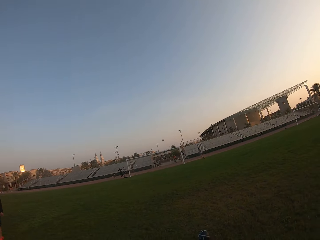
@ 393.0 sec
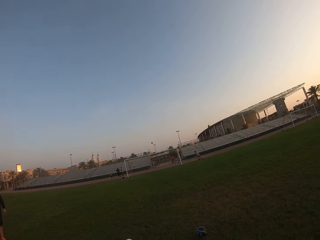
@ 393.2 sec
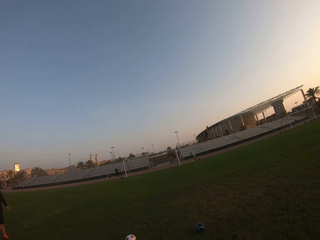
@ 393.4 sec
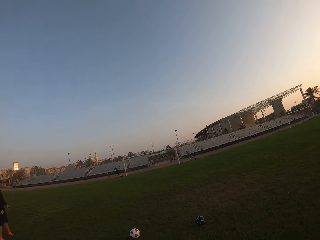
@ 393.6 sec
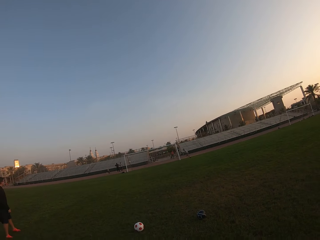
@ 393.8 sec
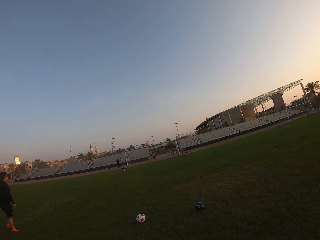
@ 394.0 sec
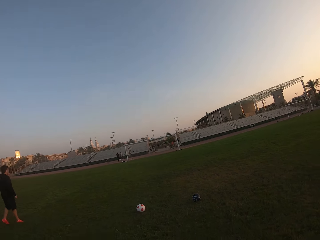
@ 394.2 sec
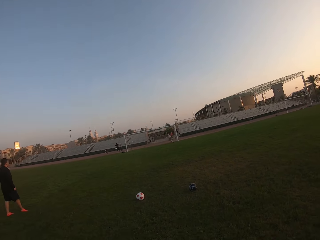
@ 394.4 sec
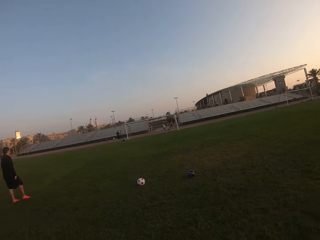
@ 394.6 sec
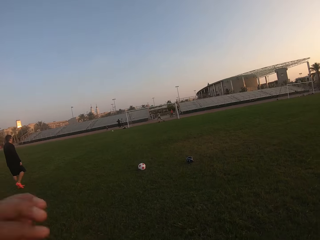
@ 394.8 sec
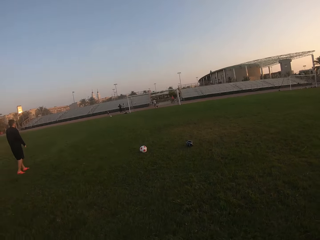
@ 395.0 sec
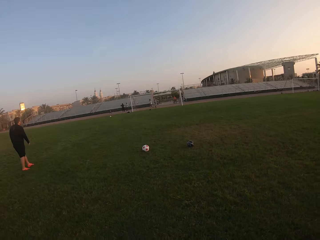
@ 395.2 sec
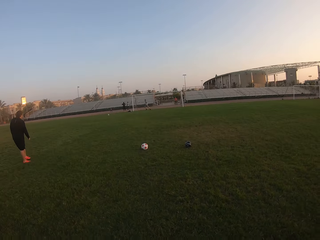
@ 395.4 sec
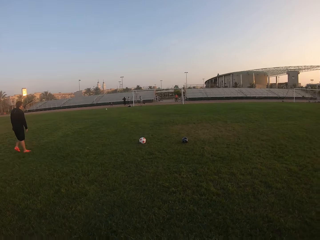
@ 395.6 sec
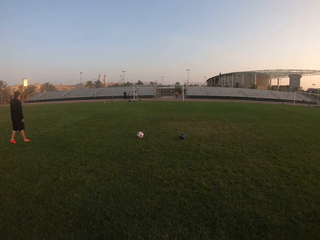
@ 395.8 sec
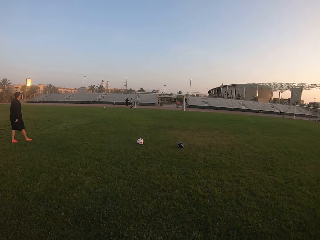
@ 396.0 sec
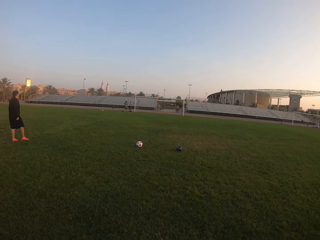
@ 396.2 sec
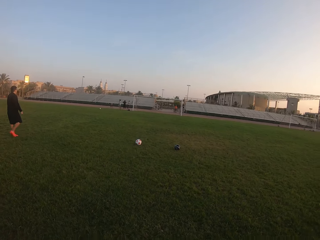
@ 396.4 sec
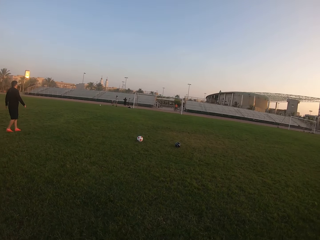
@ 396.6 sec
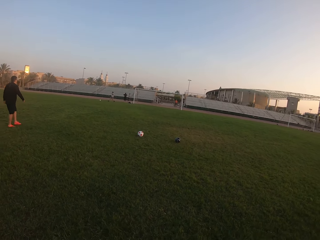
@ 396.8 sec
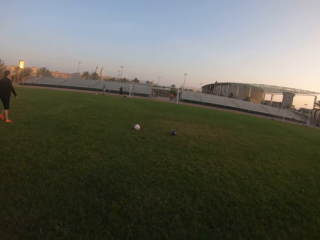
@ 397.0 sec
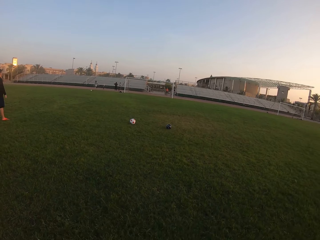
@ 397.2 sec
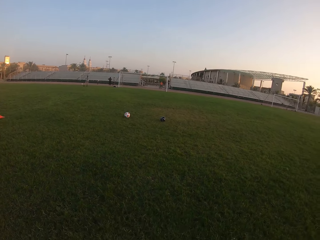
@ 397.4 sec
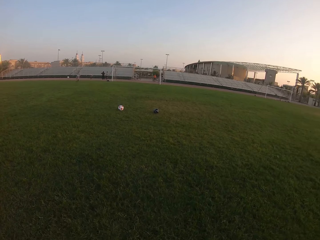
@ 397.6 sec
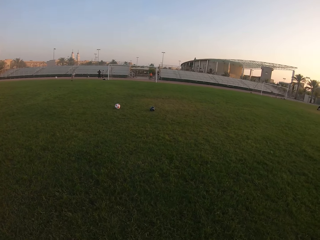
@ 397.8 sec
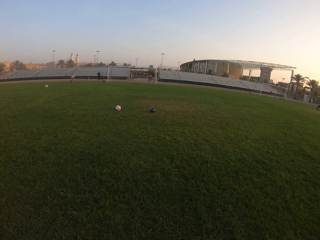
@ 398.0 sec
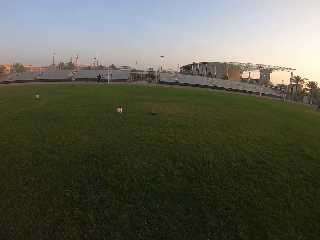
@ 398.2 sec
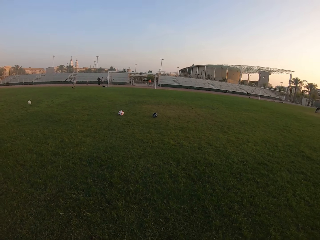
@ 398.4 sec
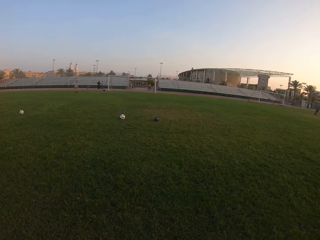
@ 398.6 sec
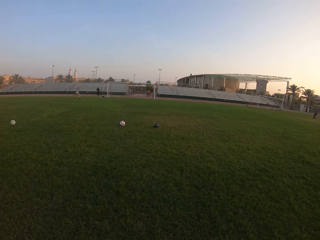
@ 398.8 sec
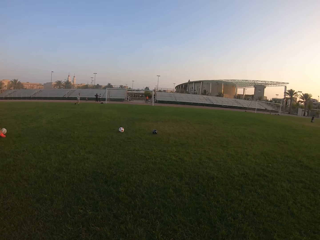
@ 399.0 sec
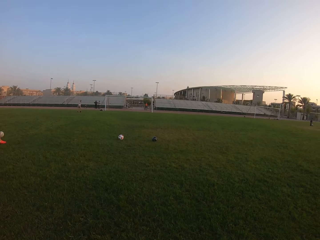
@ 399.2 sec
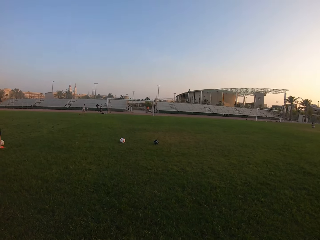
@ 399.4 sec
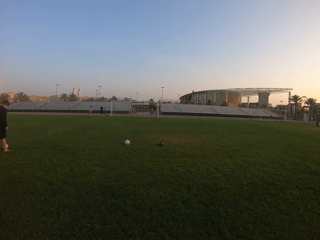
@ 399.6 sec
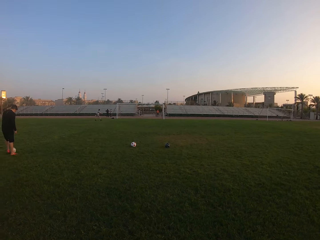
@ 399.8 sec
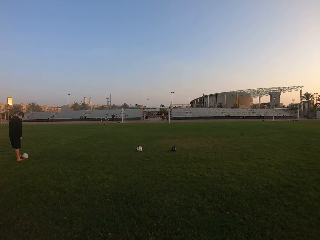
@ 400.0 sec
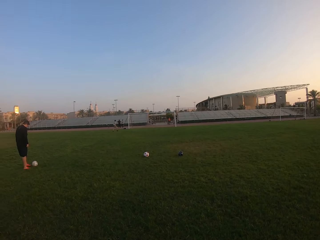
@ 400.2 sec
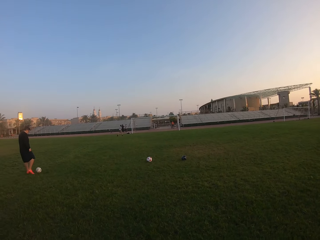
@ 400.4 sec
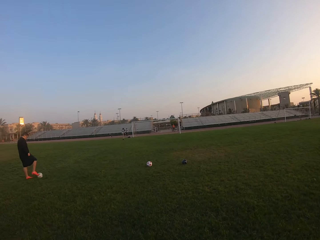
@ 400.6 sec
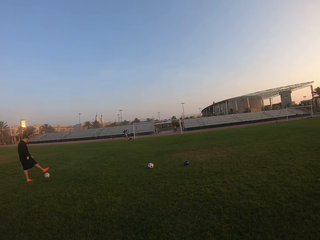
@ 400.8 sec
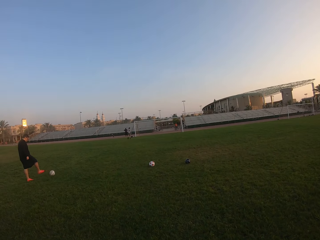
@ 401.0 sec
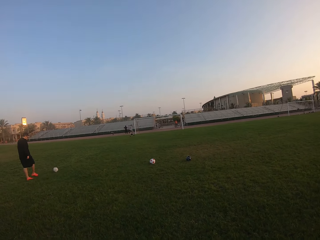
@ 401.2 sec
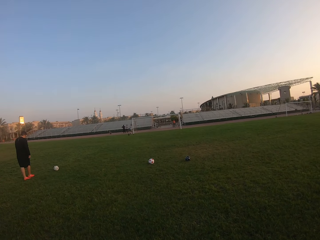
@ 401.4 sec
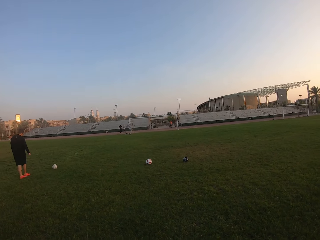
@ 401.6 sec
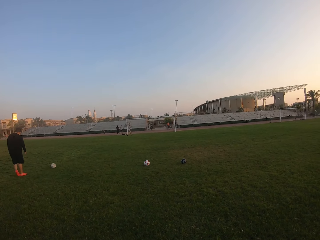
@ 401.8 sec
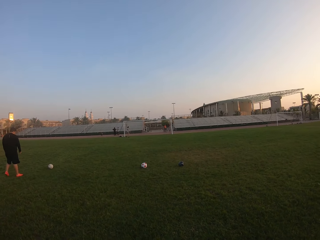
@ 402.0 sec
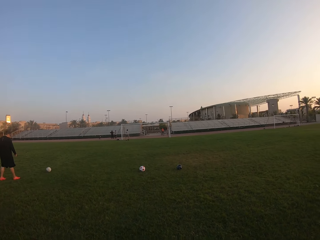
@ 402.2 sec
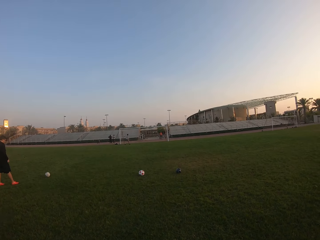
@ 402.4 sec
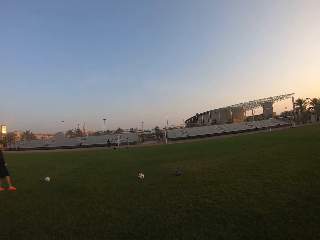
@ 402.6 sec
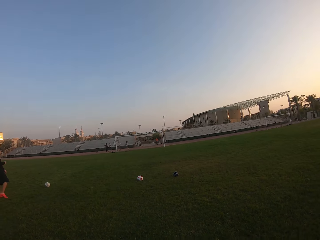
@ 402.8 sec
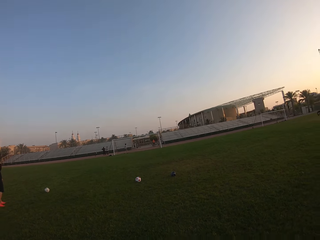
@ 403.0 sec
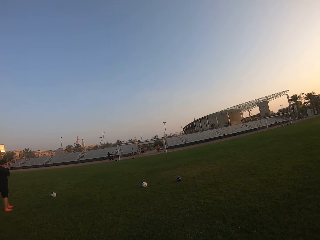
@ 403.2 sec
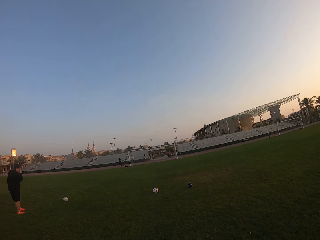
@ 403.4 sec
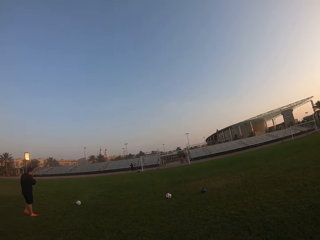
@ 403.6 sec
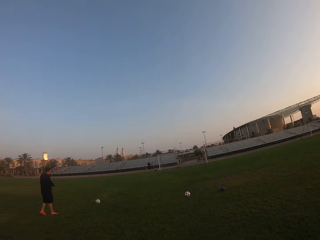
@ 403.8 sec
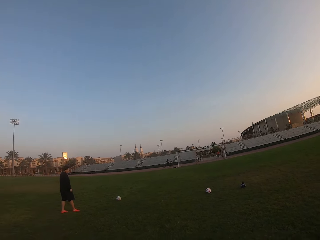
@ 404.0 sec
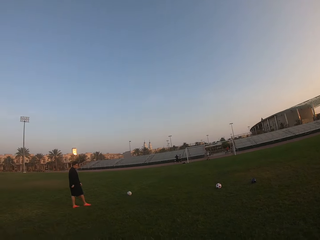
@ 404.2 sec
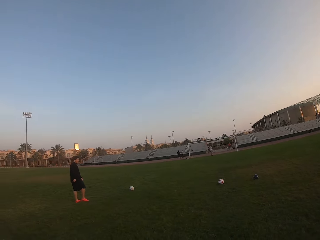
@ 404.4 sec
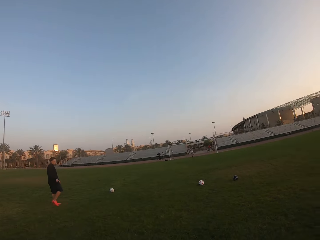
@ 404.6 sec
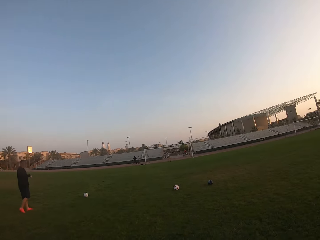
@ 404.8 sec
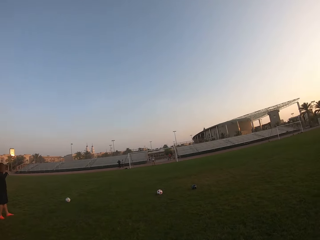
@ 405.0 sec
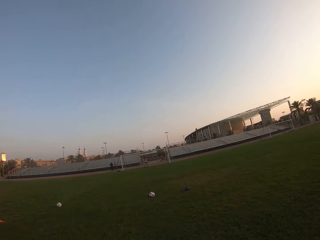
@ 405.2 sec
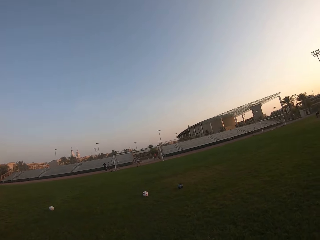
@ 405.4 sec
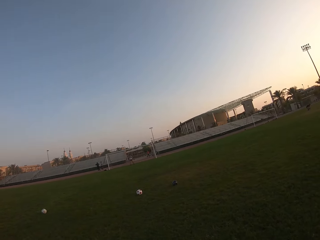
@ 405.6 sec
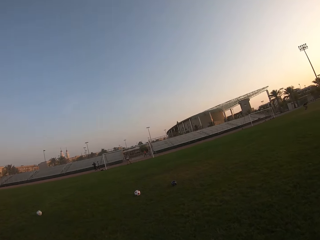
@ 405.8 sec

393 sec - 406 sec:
A man moves backwards. The camera wearer moves backwards. Another man kicks the ball to the first man. The first man plays with the ball. The camera wearer looks around.

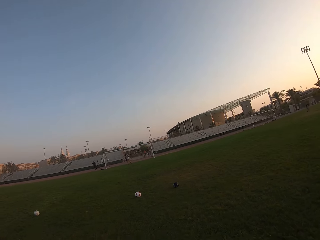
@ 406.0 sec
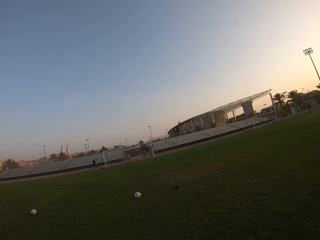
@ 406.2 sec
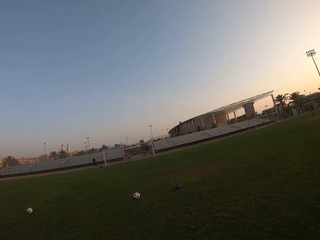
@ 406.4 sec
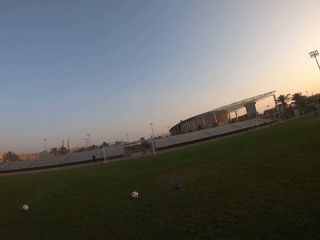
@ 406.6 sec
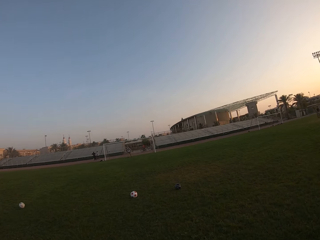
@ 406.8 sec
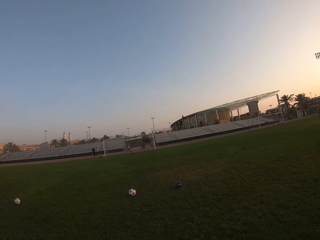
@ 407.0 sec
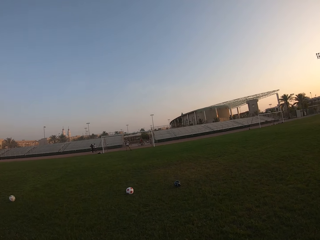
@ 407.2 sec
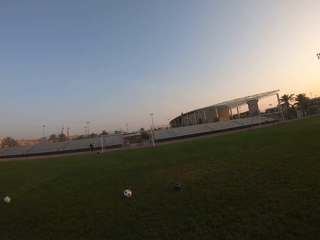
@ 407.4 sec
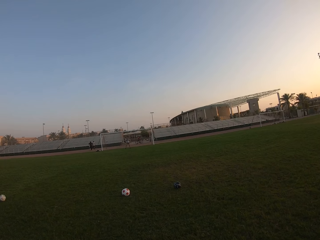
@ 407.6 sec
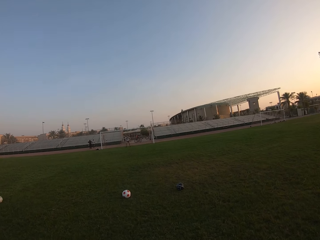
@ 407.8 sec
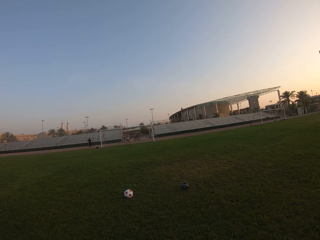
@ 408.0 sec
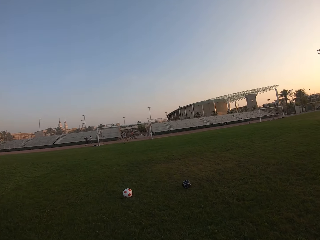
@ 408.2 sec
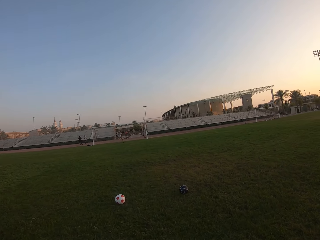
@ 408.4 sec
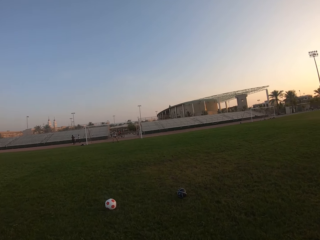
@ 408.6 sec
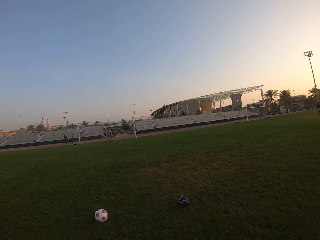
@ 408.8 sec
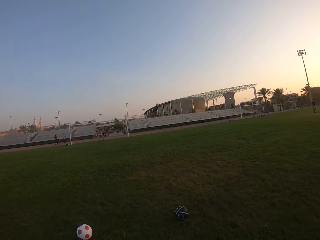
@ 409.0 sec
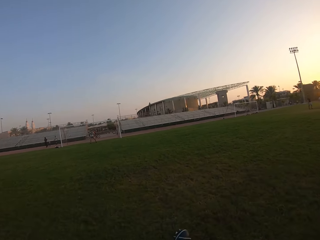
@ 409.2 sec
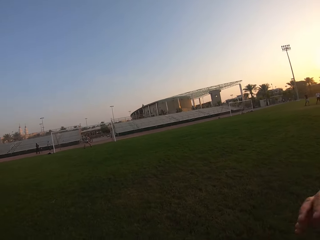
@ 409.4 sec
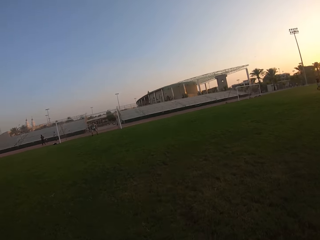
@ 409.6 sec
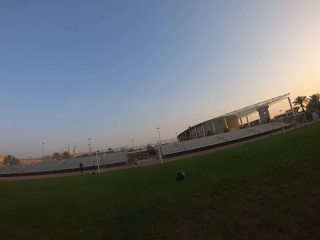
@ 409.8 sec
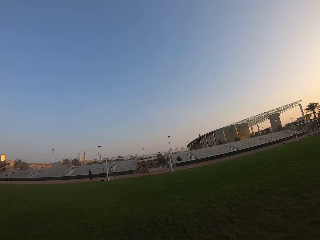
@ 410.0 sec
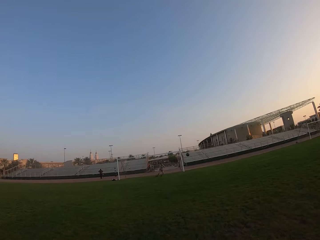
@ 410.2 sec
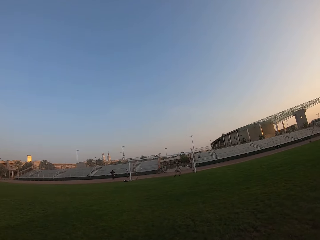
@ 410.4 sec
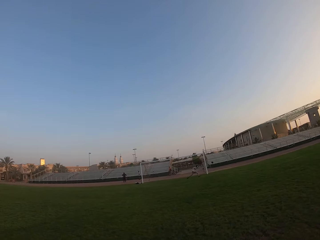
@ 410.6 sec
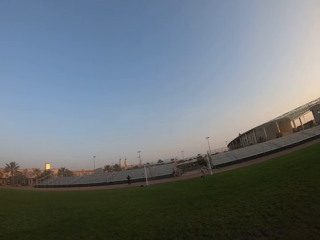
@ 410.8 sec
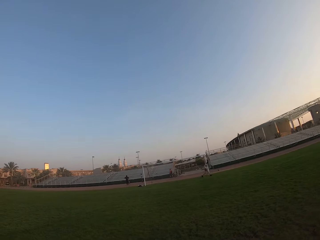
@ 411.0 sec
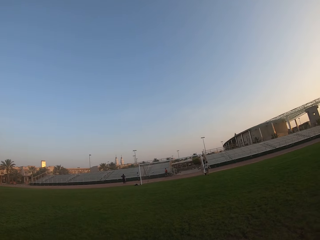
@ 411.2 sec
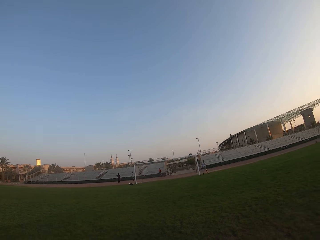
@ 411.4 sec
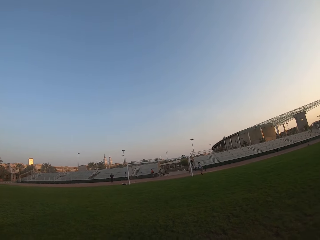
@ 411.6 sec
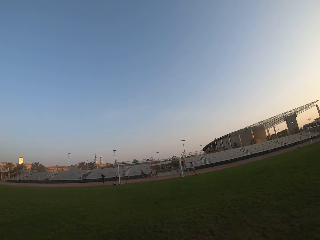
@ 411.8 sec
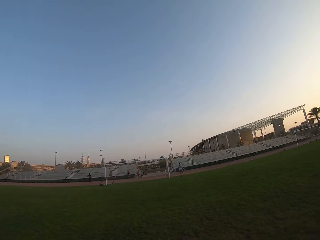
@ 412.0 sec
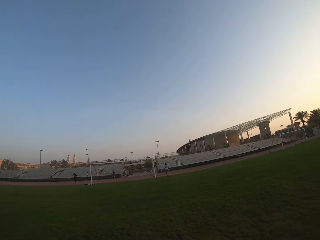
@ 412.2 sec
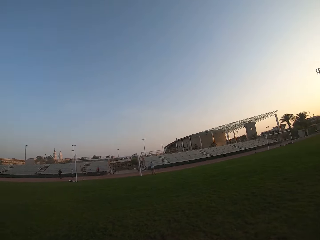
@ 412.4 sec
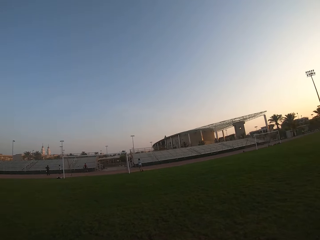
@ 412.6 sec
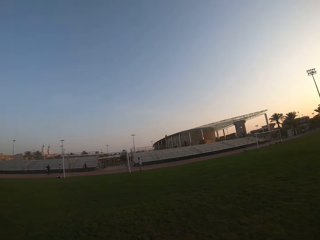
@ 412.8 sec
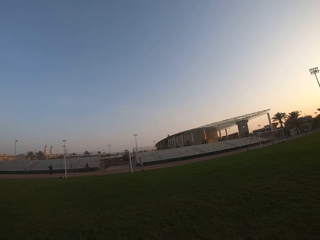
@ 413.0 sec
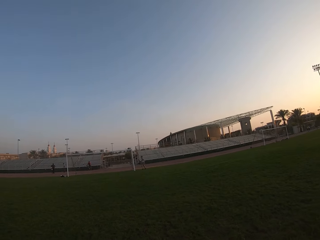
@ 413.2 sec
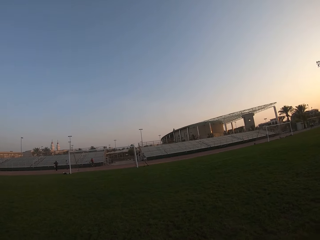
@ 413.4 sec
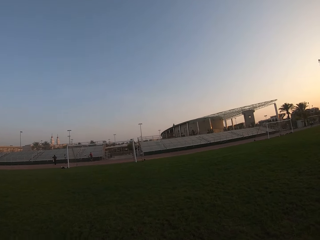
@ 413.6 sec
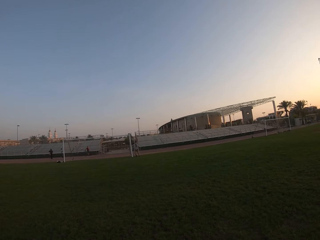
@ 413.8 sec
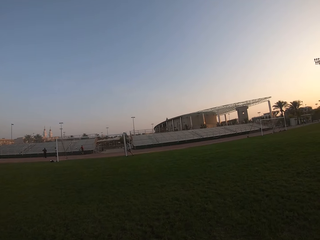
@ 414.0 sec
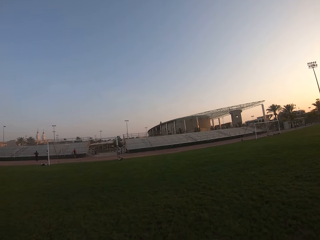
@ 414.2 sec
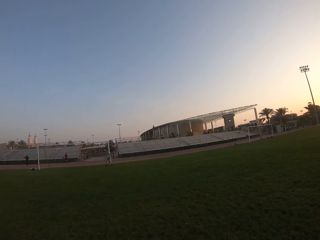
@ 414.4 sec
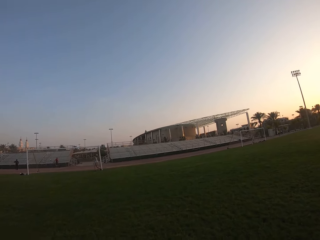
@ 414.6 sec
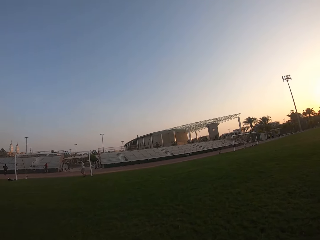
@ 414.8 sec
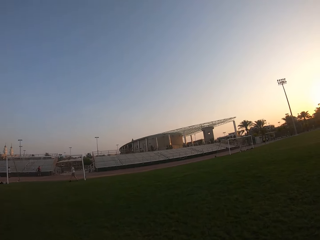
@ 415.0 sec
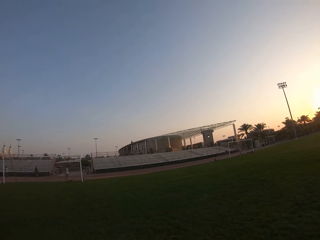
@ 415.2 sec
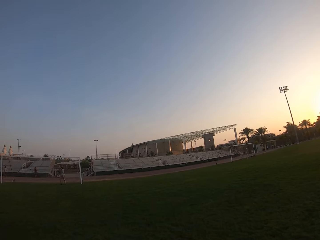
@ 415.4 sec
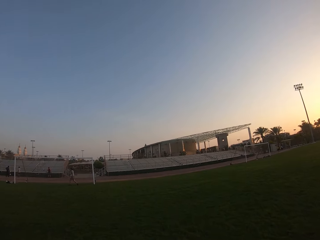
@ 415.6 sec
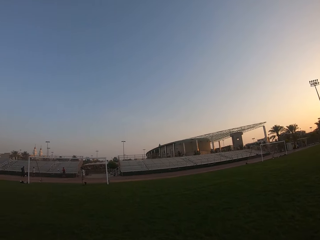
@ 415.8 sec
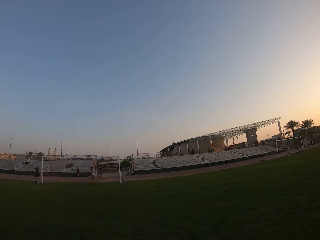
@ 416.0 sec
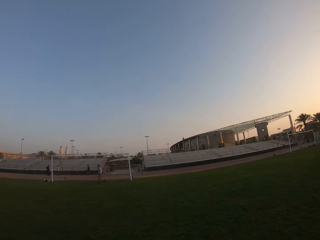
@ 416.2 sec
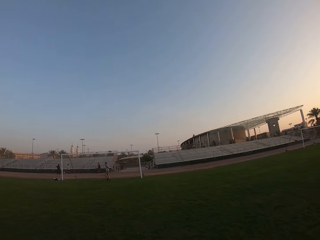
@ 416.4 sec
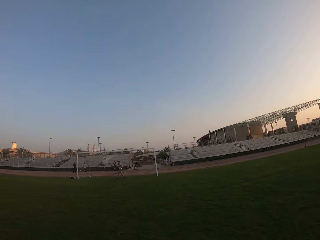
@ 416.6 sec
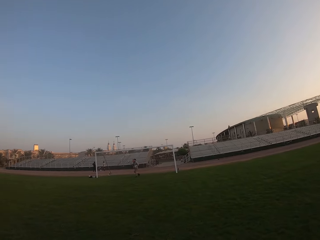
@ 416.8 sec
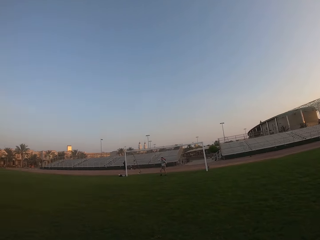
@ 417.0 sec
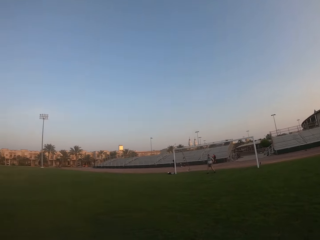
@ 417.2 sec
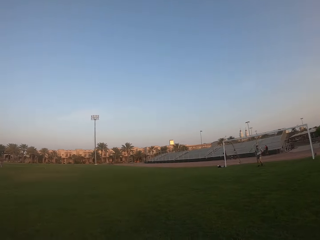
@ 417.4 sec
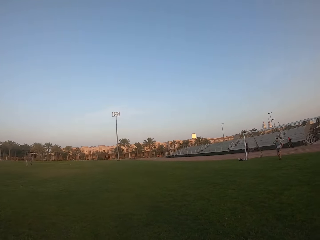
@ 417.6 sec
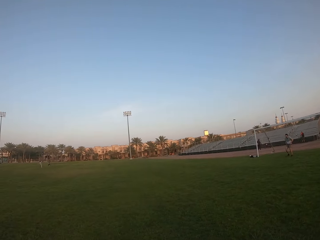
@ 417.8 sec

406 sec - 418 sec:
The camera wearer kicks the ball. A man tries to catch the ball. The camera wearer moves around the field.
